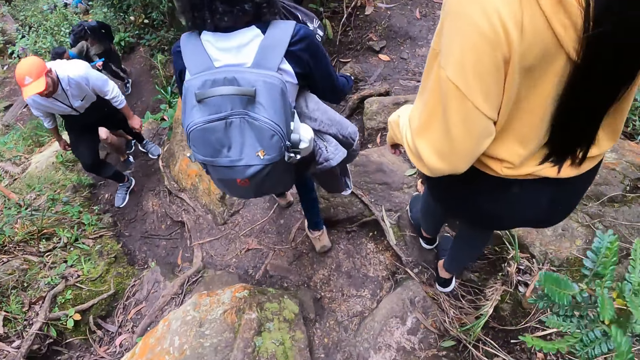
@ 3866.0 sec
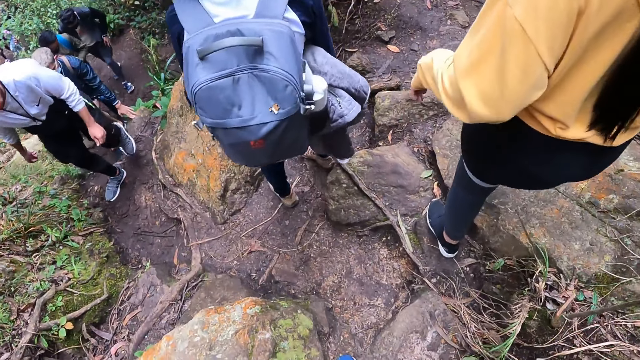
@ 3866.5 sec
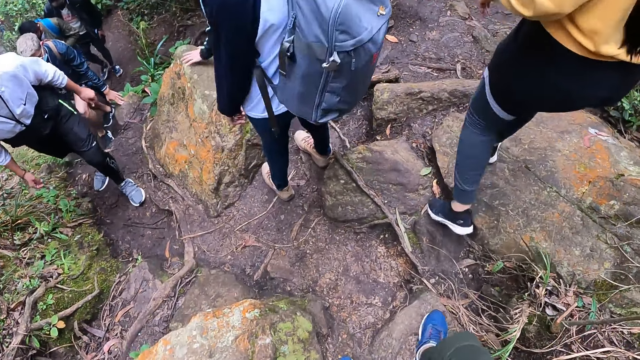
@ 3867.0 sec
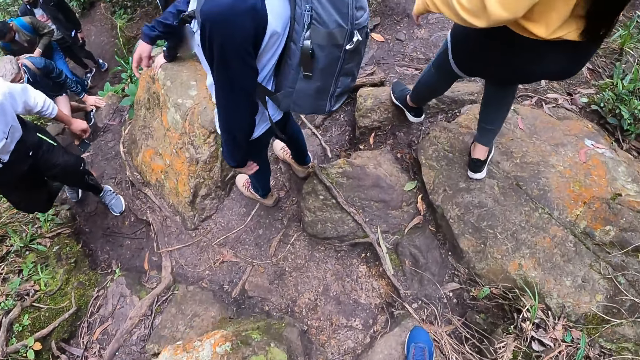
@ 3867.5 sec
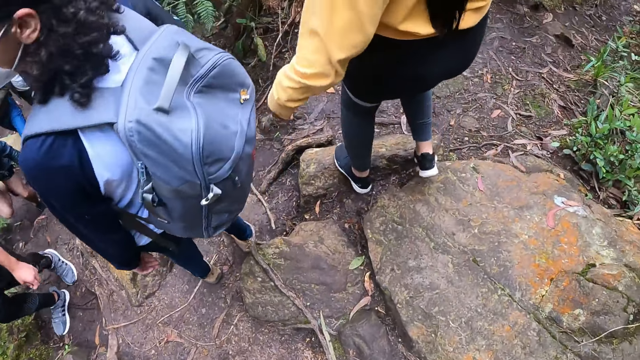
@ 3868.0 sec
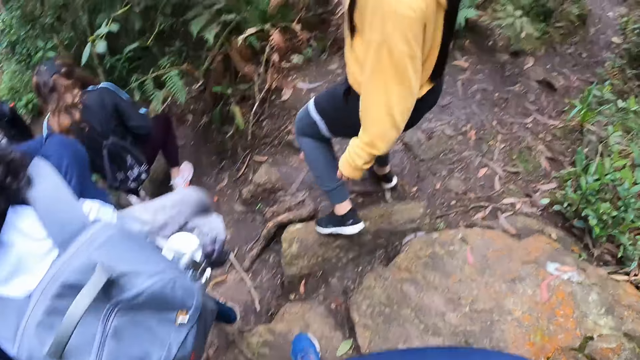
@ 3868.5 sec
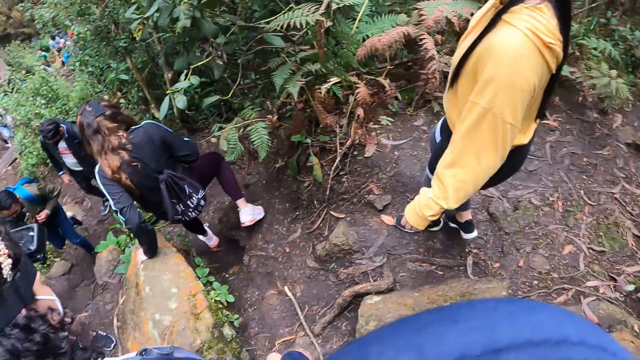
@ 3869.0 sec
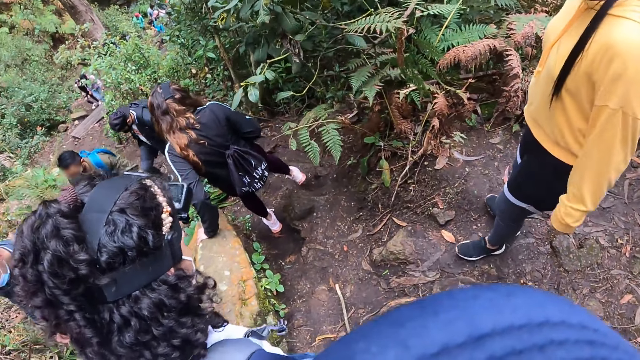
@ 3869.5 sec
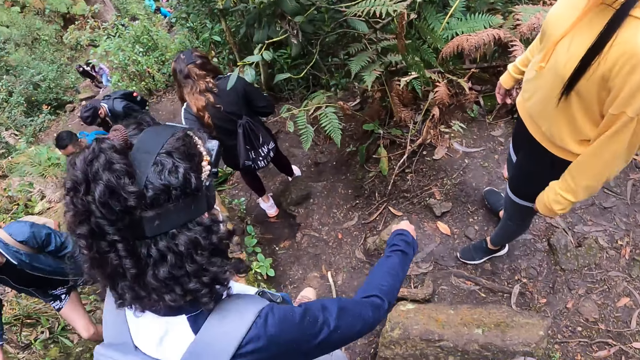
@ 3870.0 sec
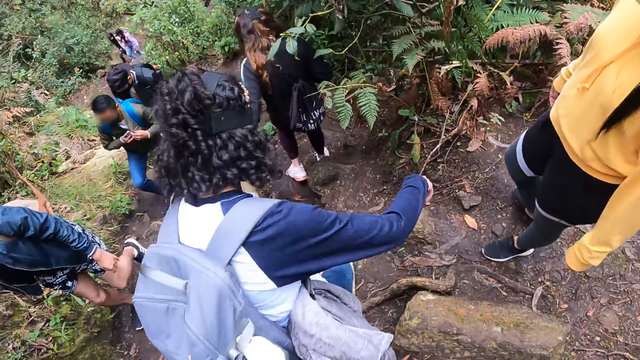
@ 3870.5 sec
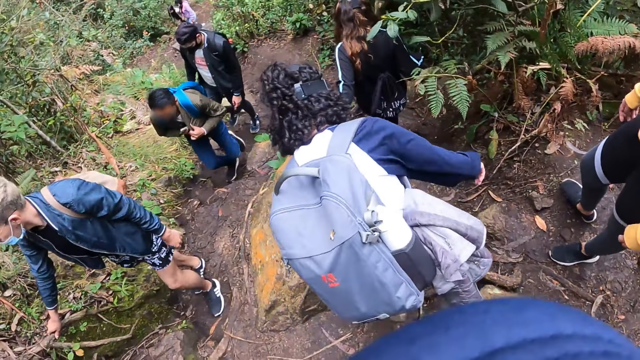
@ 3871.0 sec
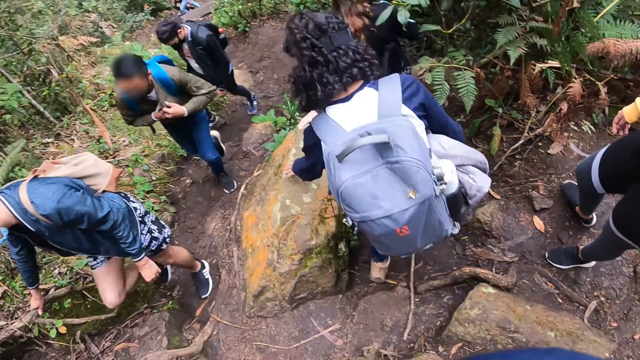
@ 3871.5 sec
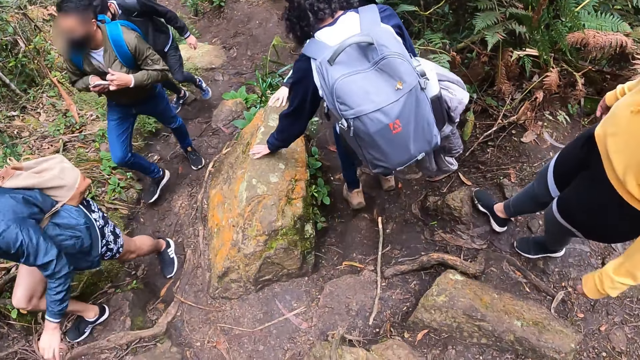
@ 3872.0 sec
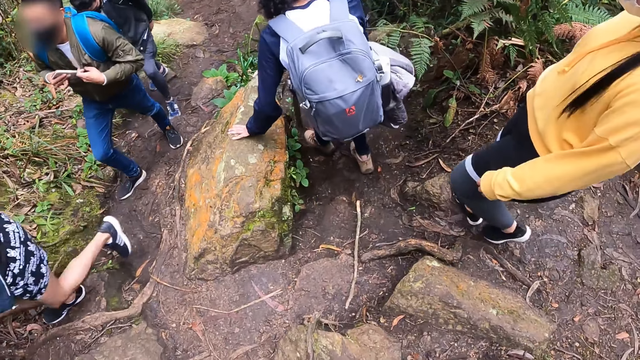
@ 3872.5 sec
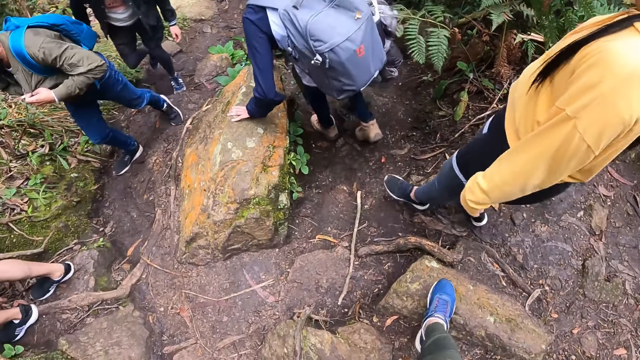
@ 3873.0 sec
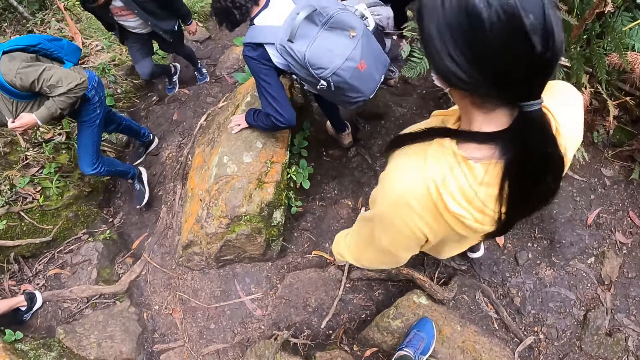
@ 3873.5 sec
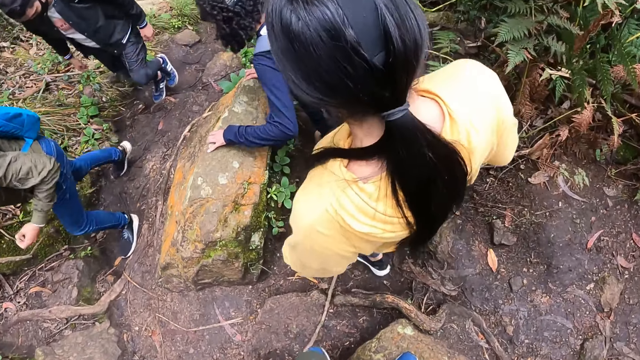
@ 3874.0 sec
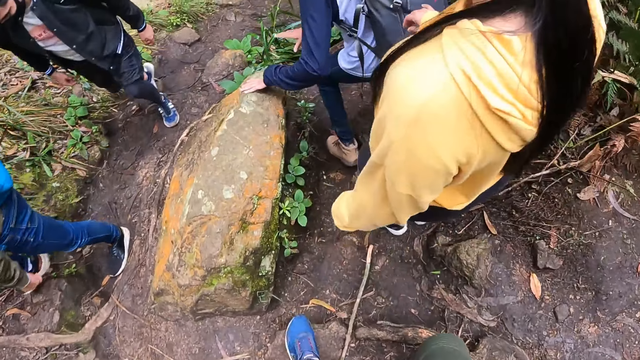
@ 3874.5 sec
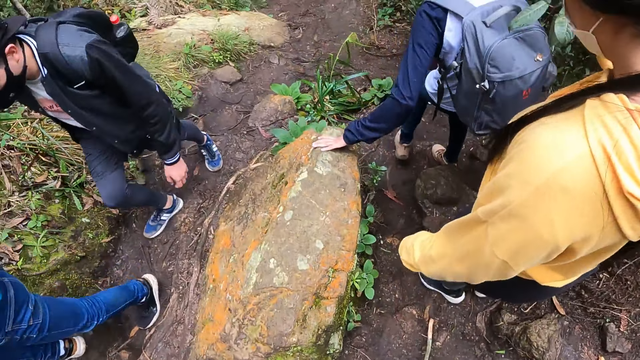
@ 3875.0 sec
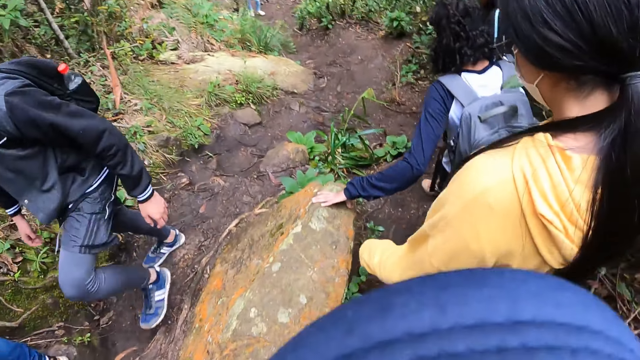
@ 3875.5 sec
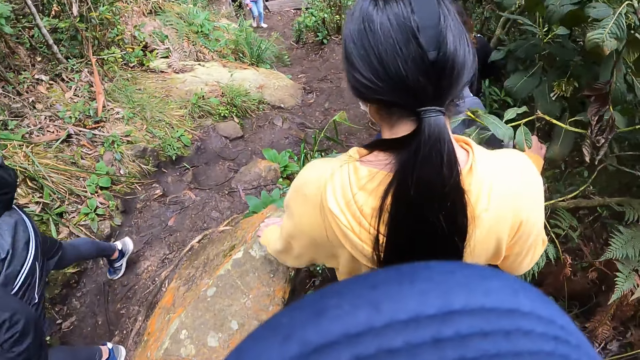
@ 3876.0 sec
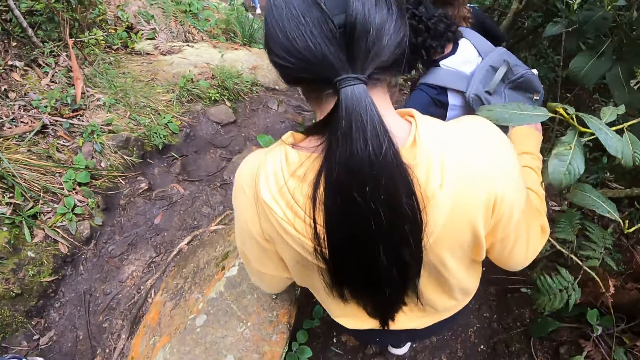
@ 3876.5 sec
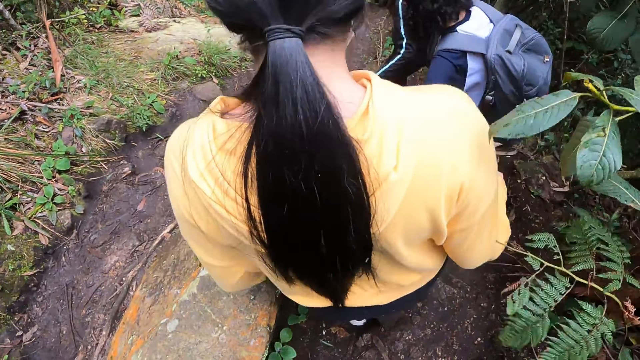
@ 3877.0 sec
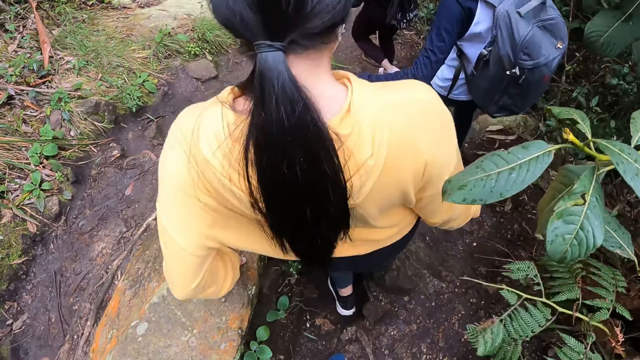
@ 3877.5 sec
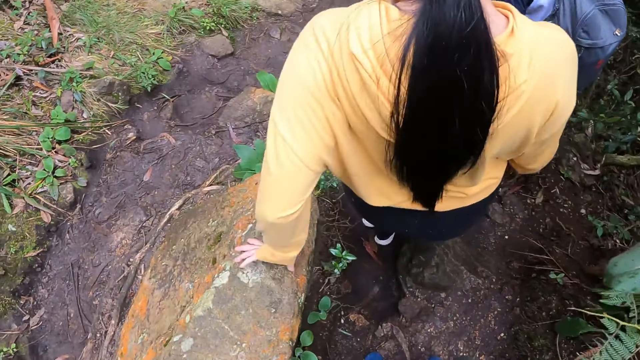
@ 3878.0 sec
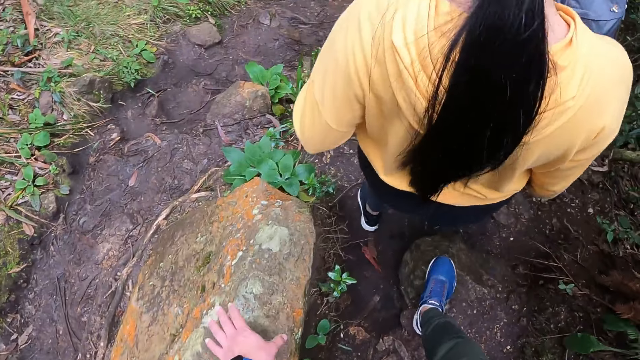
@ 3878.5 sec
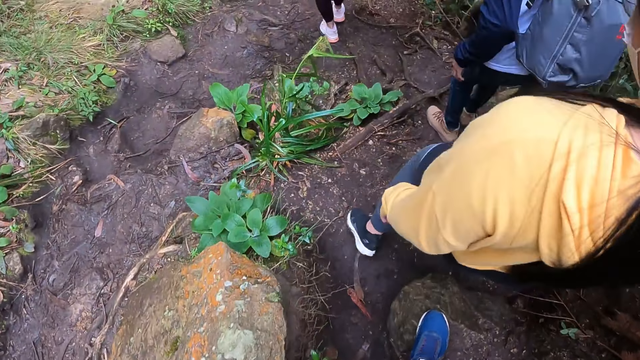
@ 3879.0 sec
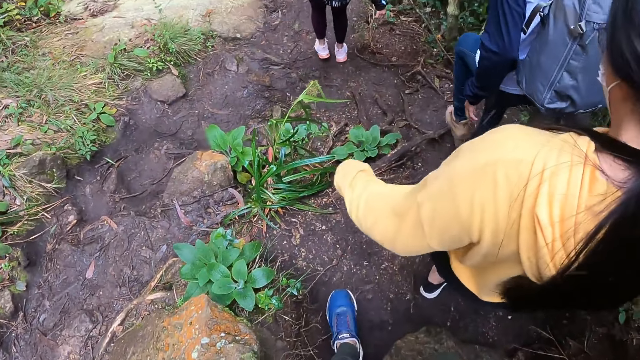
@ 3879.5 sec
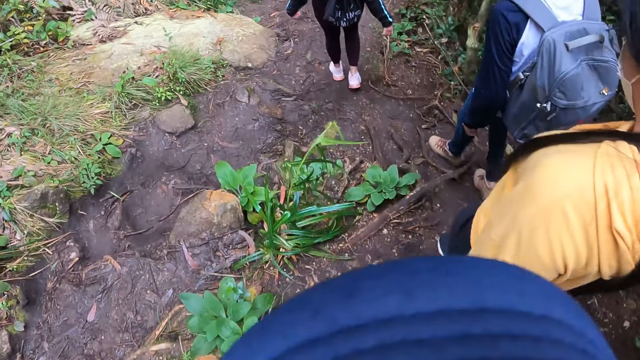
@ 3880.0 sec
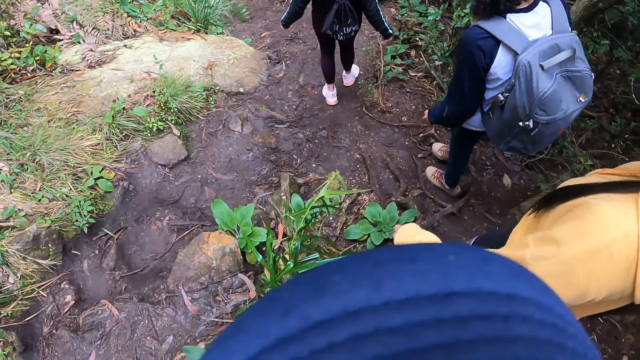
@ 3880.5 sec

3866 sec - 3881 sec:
A woman places her hand on a rock. Another woman hikes on the hill. The camera wearer hikes on the hill. The second woman moves her hand. A third woman looks around. The second woman hikes on the hill. The camera wearer looks around. The second woman places her hand on the rock. The third woman hikes on the hill. The camera wearer hikes on the hill. A fourth woman moves her left hand on the rock. The third woman places her left hand on the rock and removes her left hand from the rock. The camera wearer places her left hand on the rock. The first woman hikes on the hill.

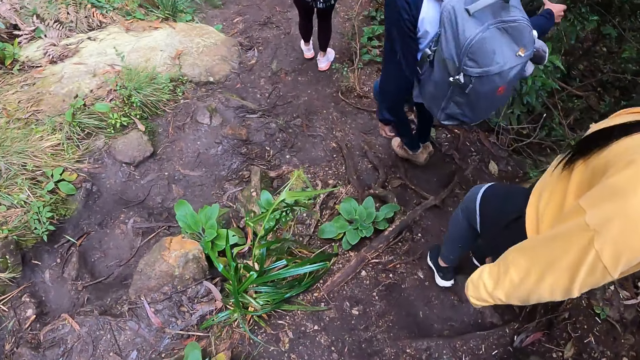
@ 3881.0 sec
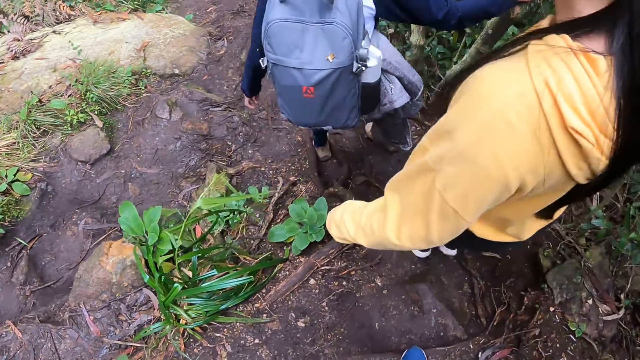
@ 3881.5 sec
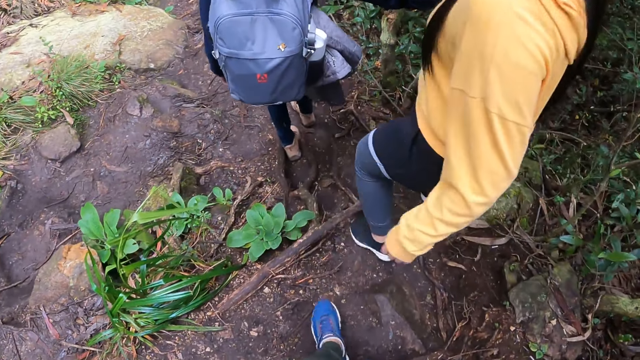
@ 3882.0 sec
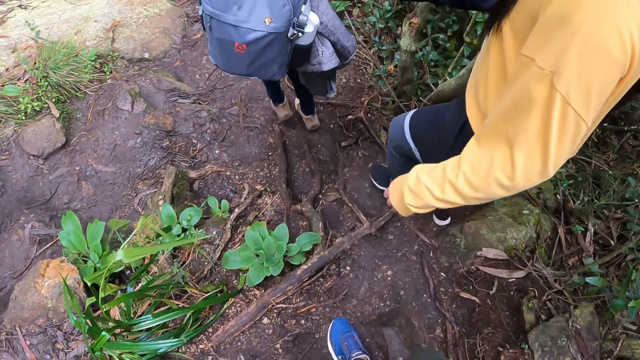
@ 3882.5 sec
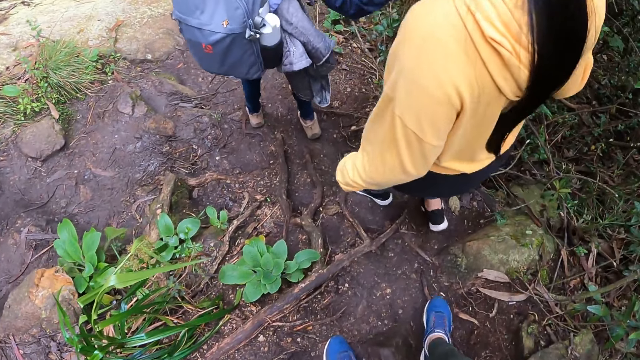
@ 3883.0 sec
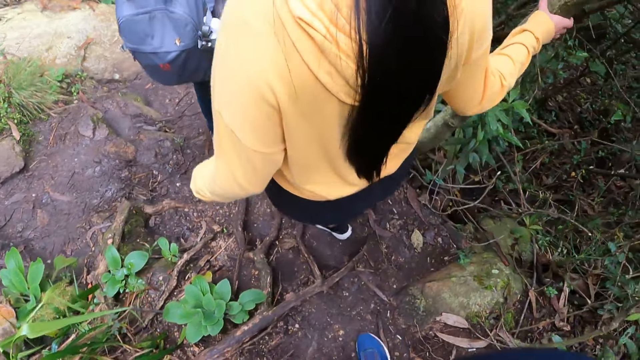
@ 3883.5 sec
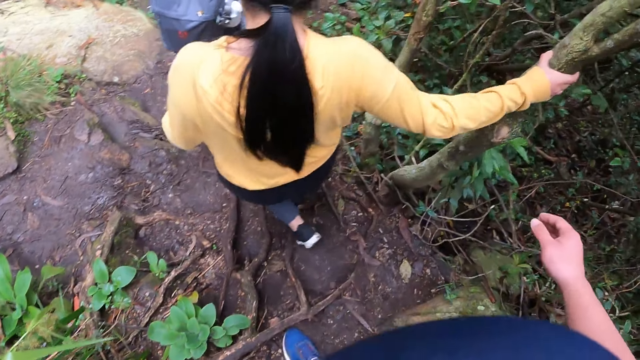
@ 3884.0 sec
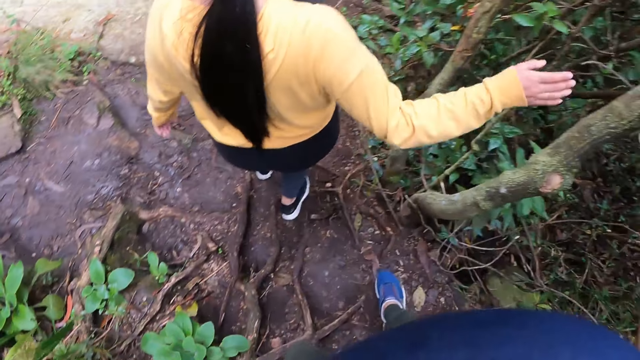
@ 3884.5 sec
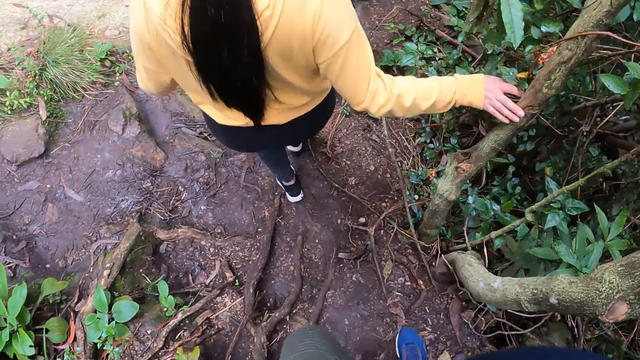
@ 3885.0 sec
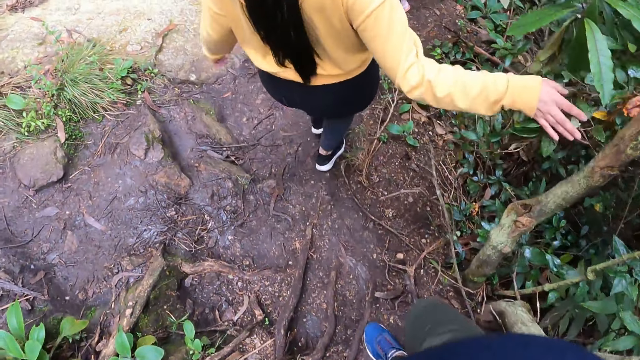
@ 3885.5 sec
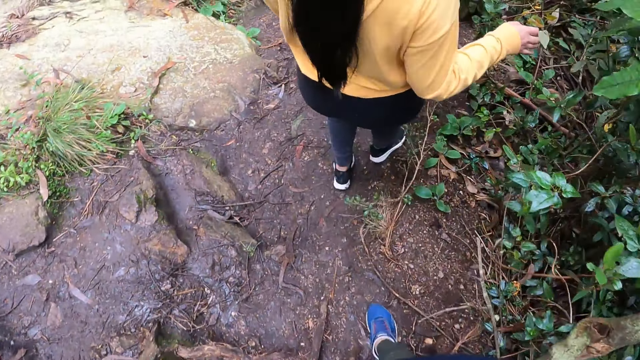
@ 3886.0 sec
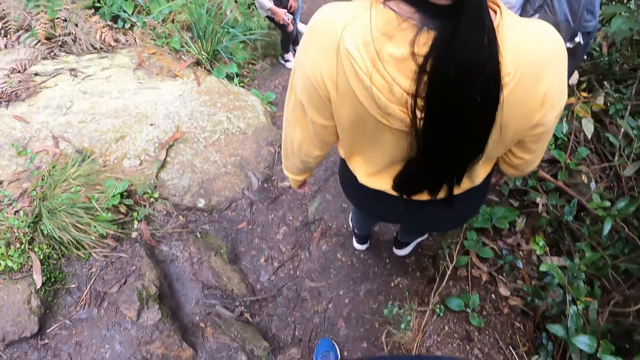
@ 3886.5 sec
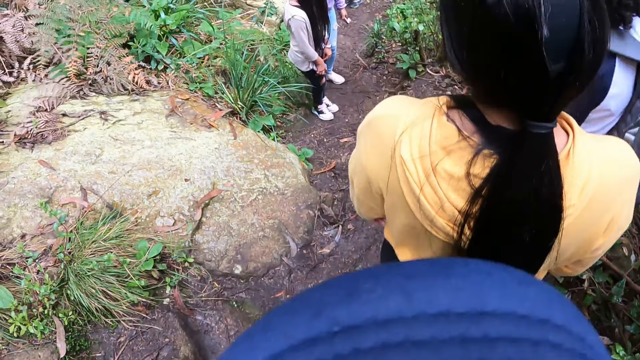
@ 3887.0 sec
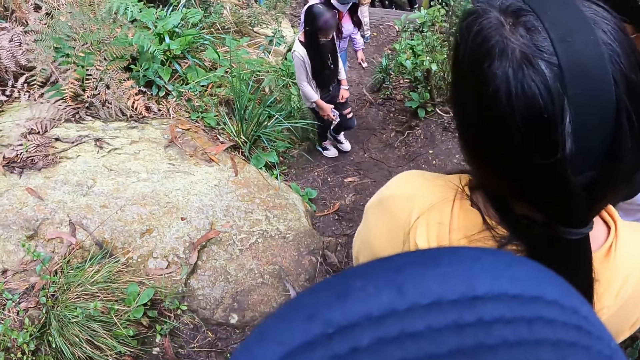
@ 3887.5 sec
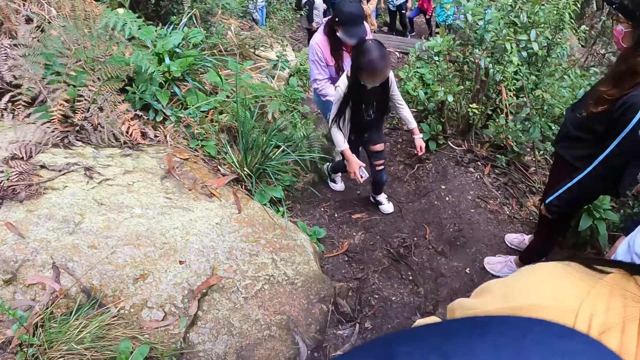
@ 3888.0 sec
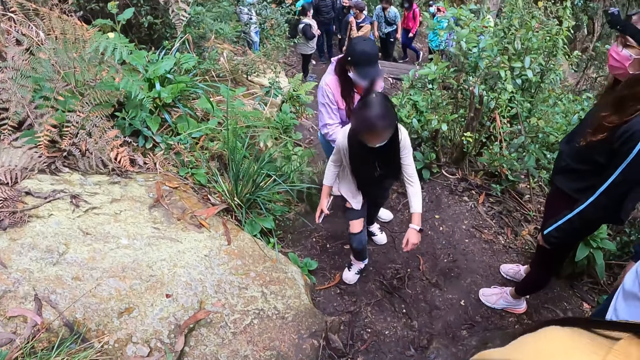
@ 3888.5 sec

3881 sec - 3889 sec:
A woman holds a tree. Another woman holds the tree. A third woman removes her right hand from the tree. The second woman touches the tree. A fourth woman hikes on the hill. The third woman stops walking in the hill footpath. The camera wearer stops walking in the hill footpath. The second woman looks around. The first woman looks around.
